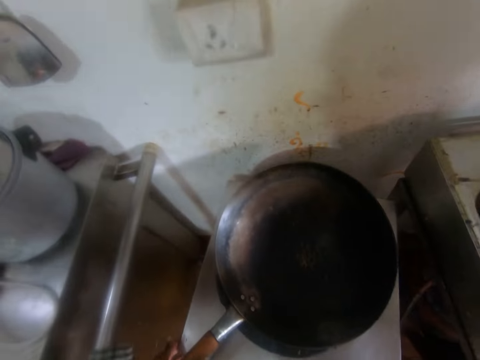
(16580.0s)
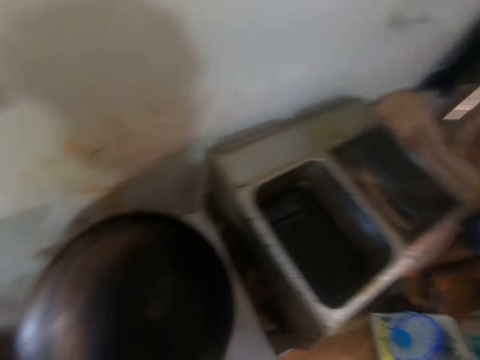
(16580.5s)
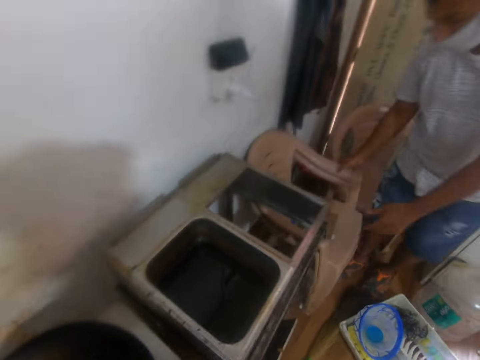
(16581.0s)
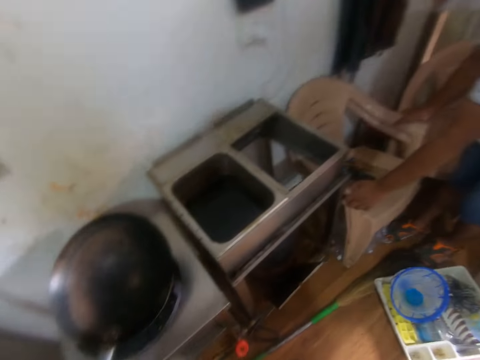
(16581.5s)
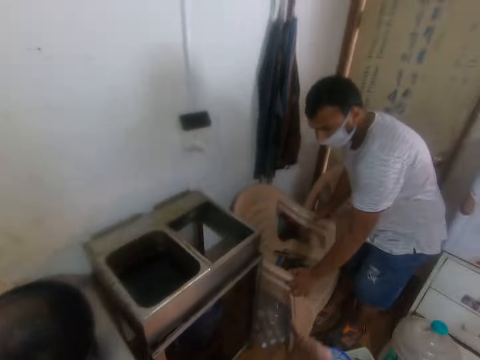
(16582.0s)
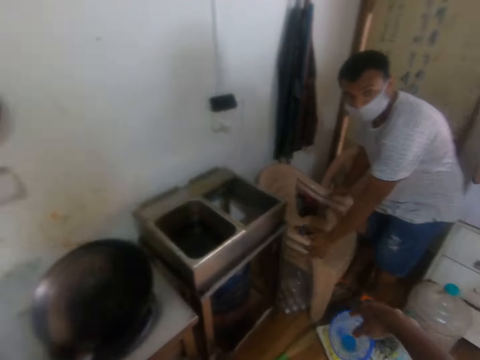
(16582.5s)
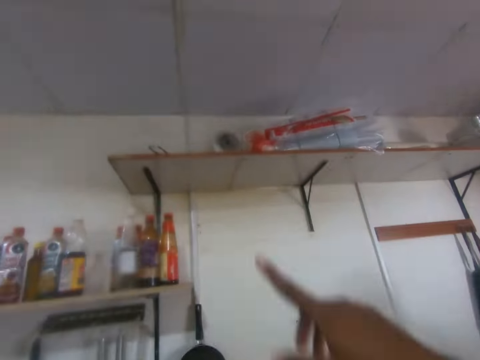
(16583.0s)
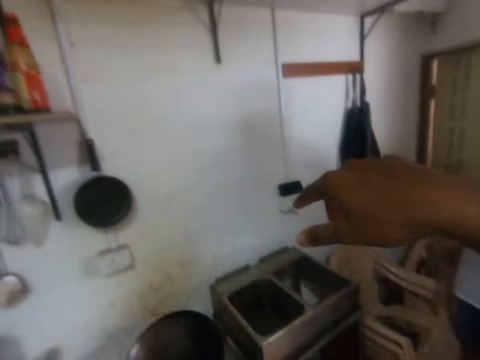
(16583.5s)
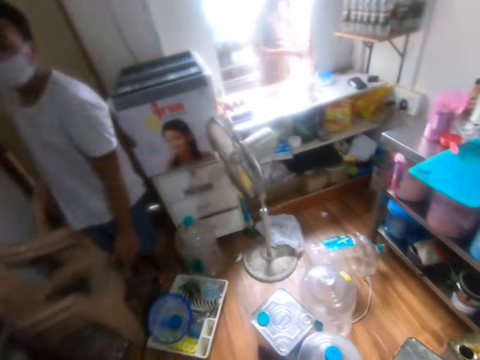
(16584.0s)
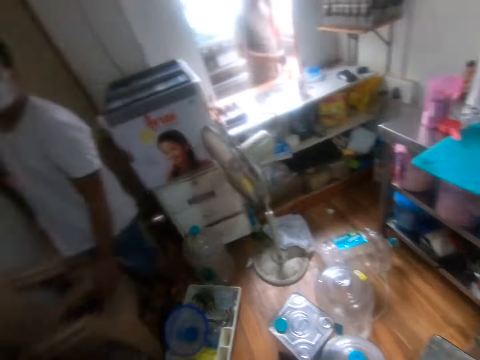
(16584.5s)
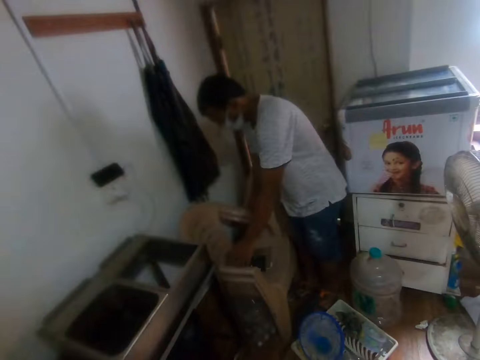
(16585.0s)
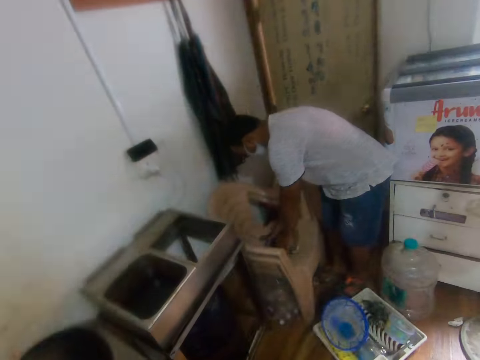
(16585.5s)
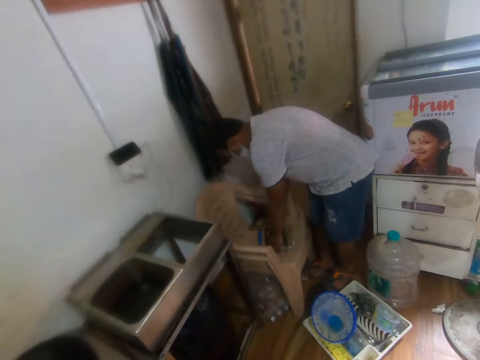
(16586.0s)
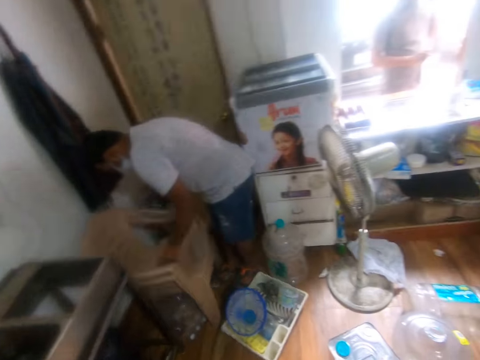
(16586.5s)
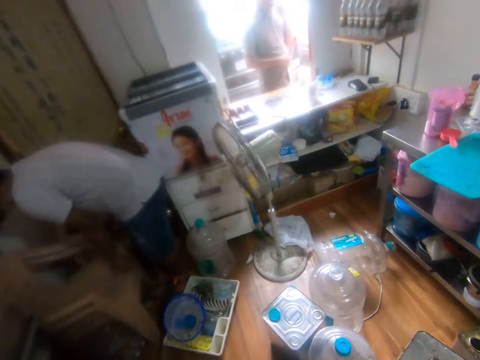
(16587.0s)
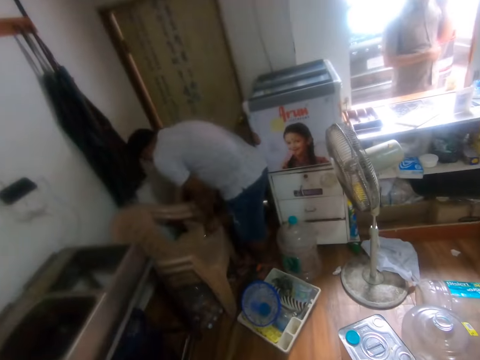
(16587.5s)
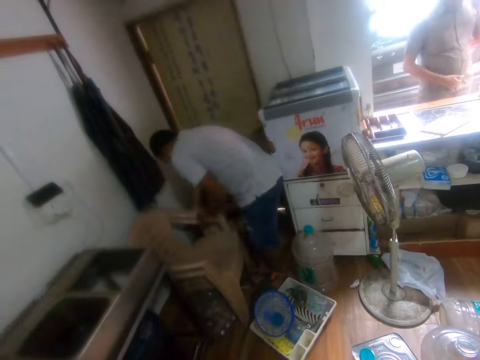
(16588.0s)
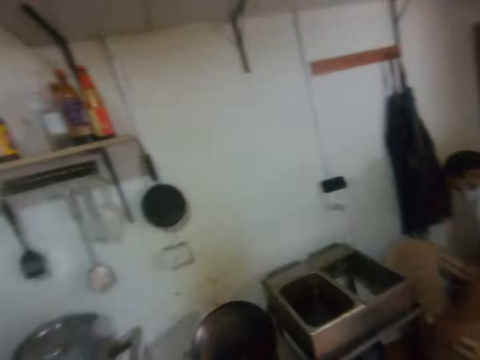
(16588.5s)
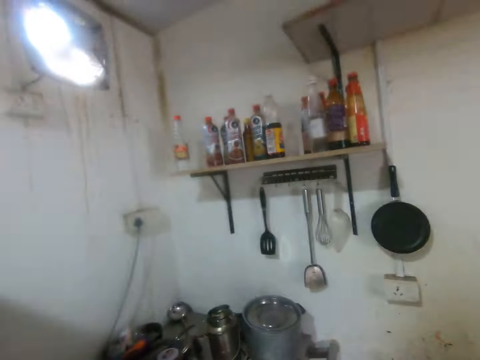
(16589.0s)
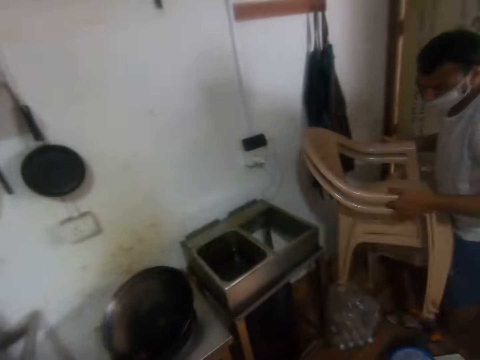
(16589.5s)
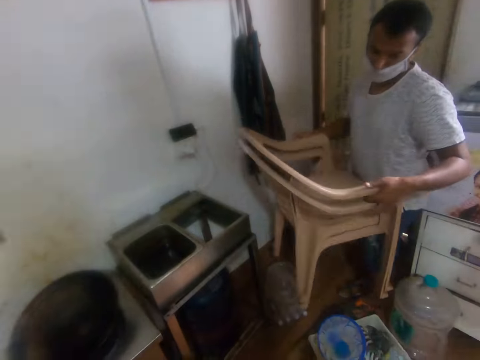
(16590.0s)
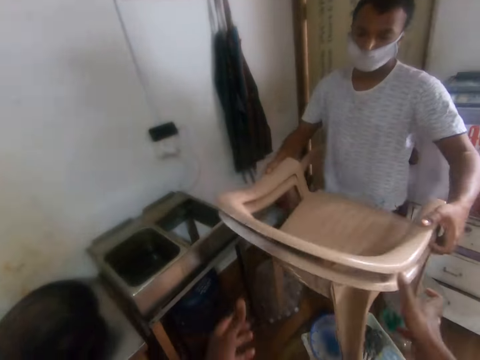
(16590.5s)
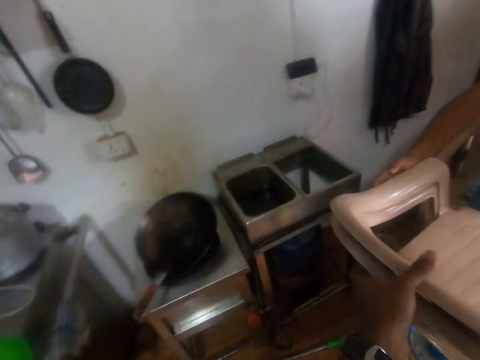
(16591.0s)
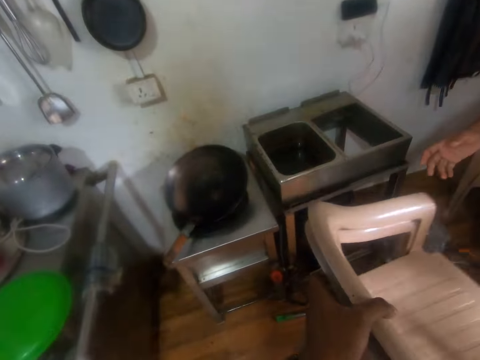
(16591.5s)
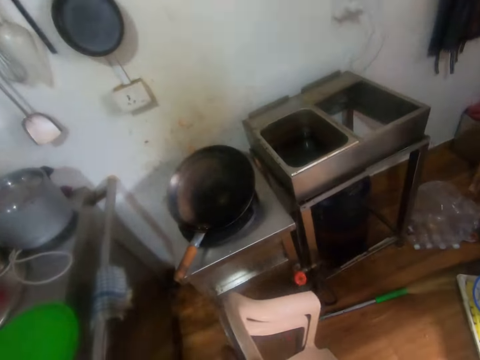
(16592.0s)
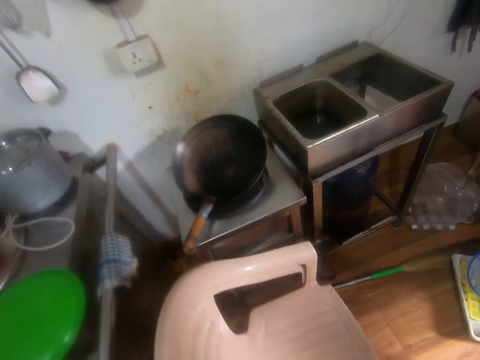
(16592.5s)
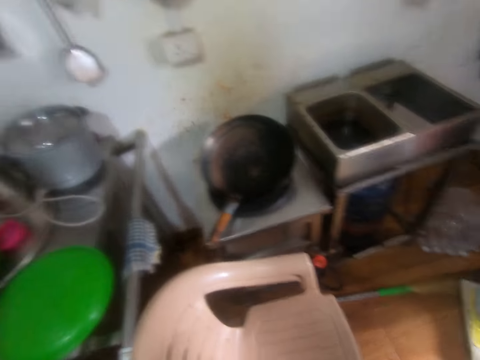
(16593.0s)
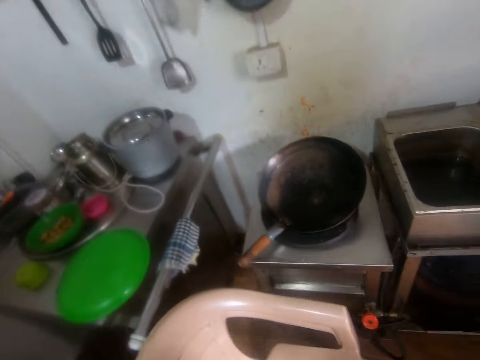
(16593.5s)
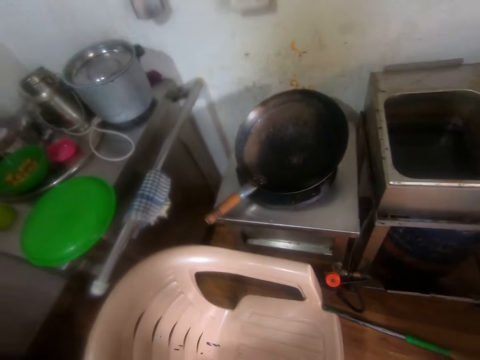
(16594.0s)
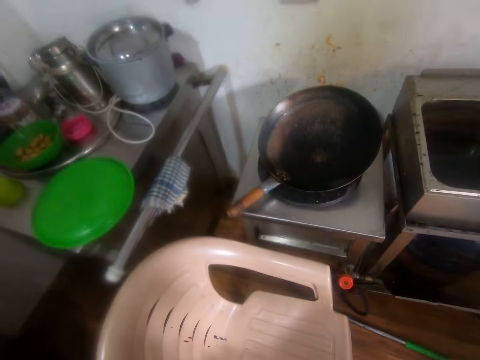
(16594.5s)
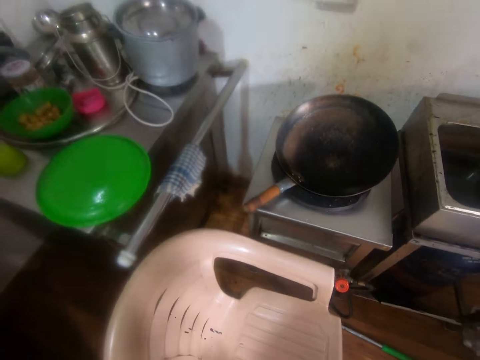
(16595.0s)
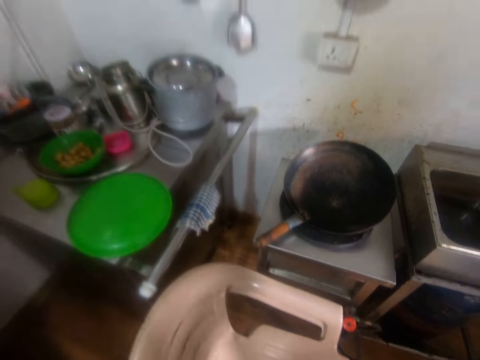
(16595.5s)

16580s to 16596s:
A man interacts with the camera wearer. The man holds a set of chairs with his hands. The camera wearer uses hand gestures. The man picks a book from the chairs in the kitchen with both hands and picks the chairs from the floor with both hands. The camera wearer receives the chairs in the man's hands with both hands. They place the chairs in both hands on the floor.

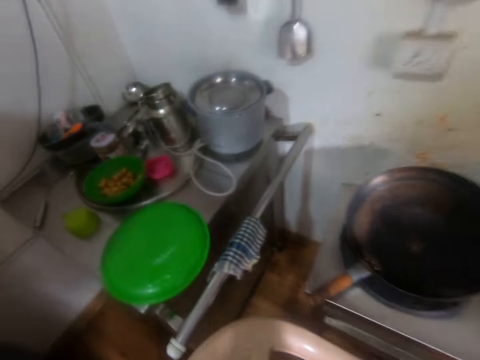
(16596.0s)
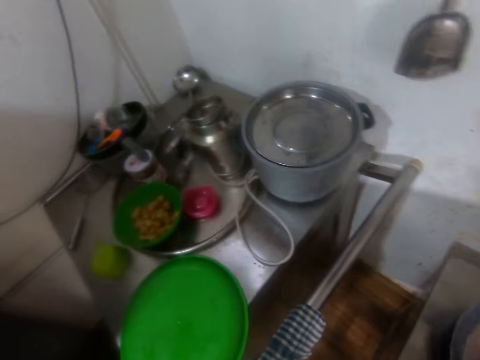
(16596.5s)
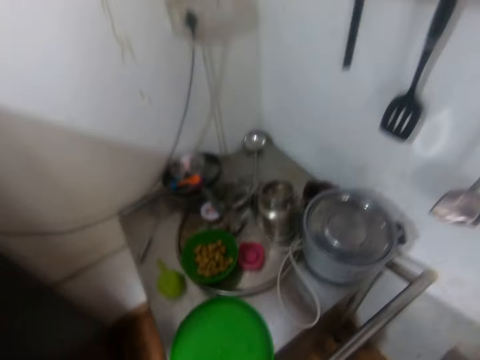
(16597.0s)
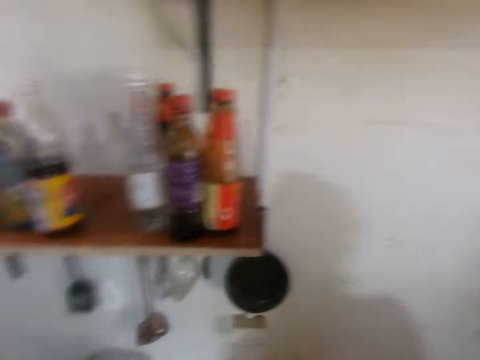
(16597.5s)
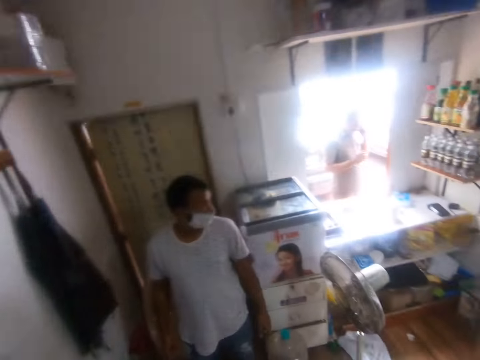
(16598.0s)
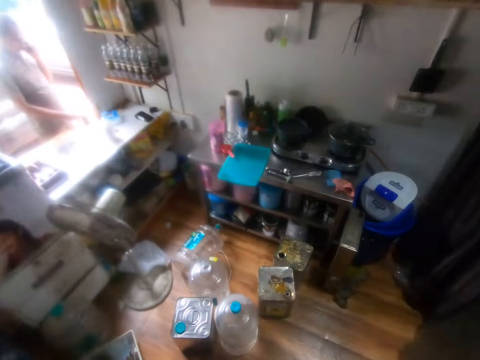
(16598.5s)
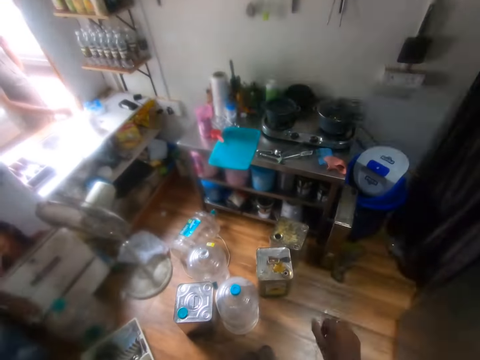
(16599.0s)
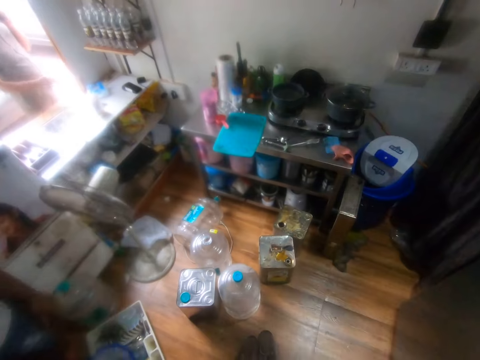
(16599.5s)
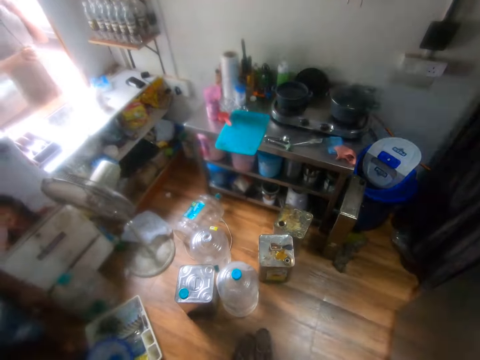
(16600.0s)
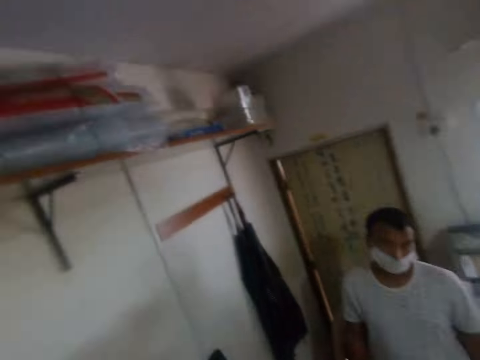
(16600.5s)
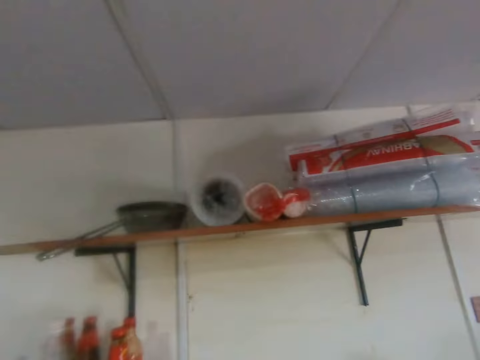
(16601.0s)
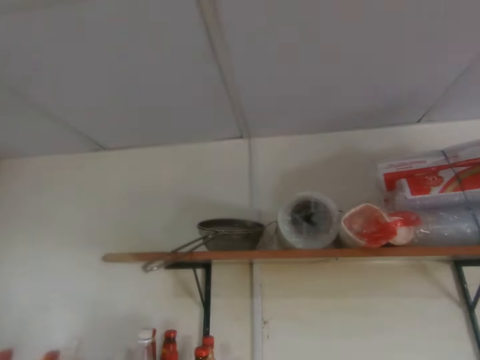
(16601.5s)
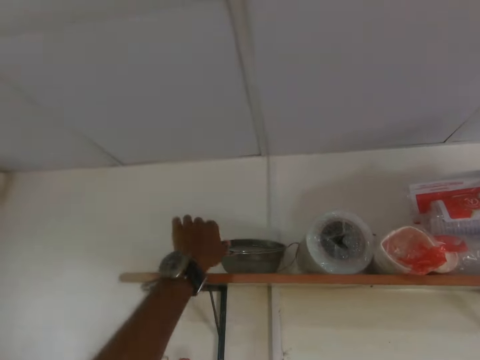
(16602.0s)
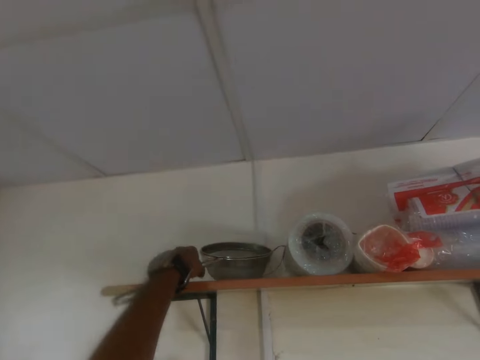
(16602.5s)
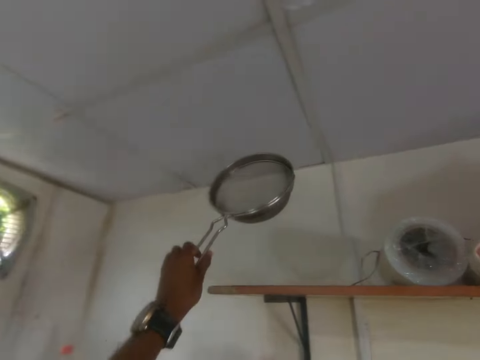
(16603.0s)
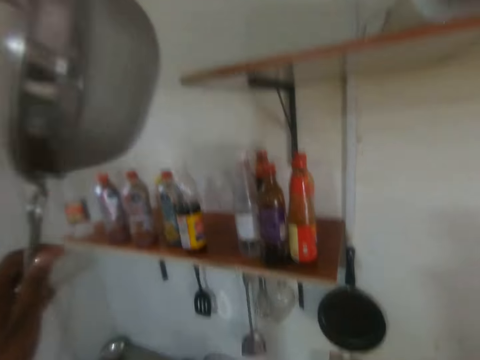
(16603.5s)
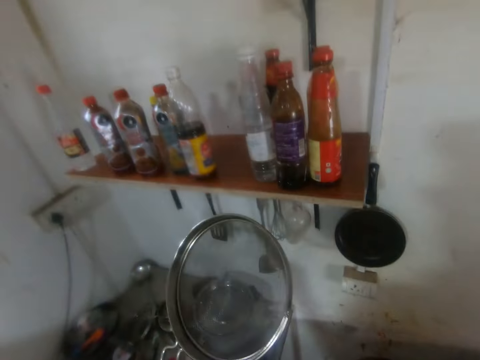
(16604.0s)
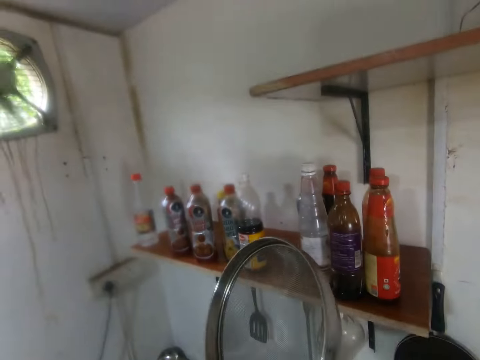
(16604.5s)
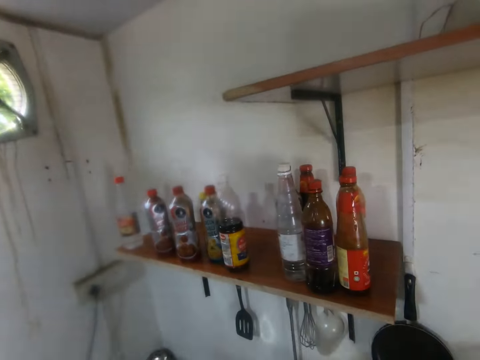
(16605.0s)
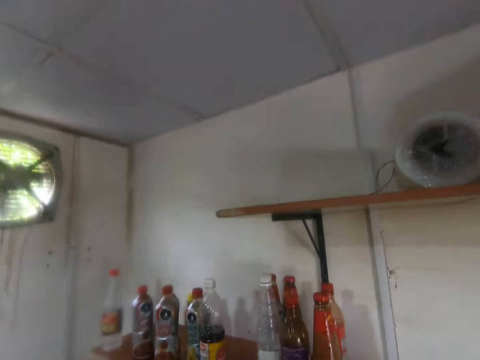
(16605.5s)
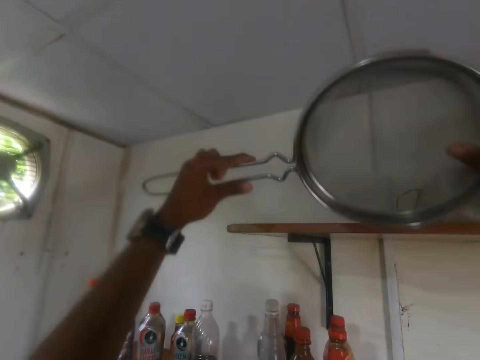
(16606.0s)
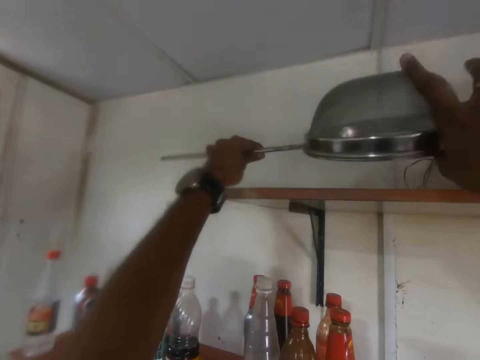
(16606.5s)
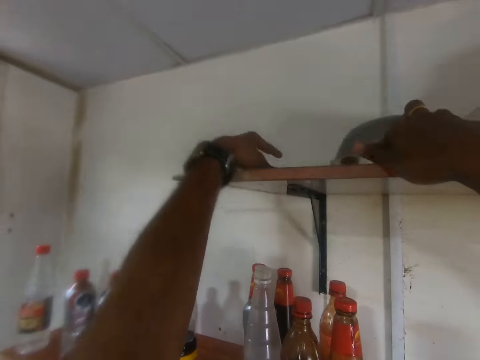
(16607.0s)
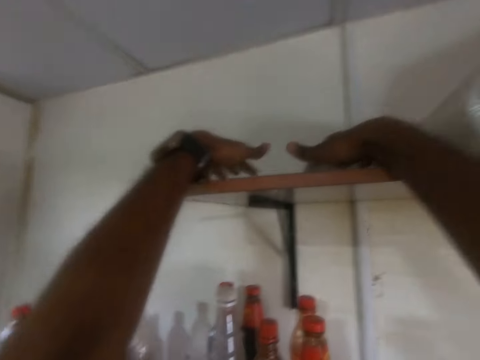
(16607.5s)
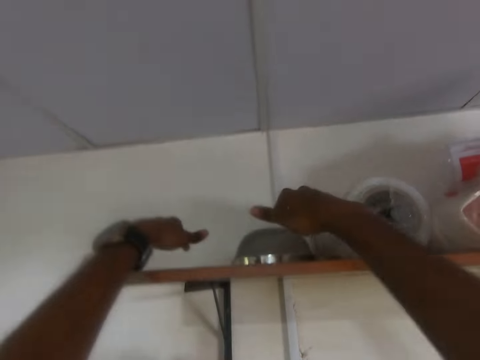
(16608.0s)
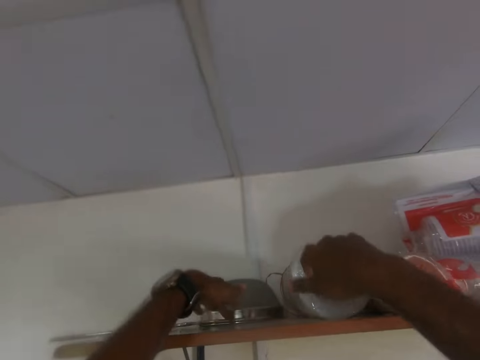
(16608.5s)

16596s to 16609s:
A man picks a cup from the stand with his right hand. The camera wearer picks a sieve from a shelf with his left hand. He places the sieve on the shelf with both hands.
